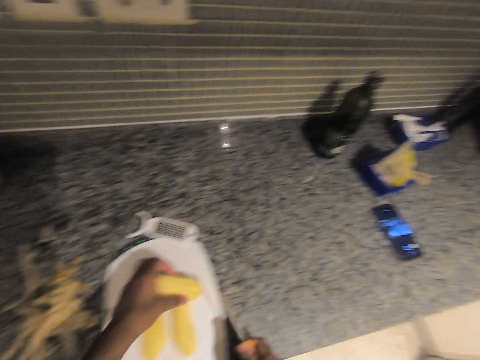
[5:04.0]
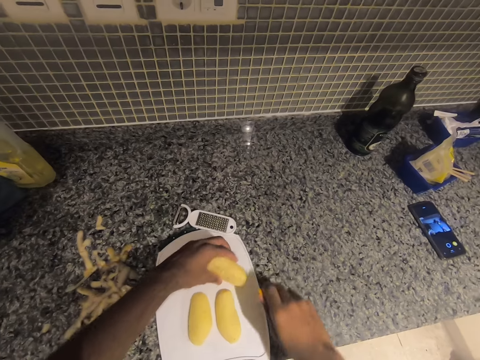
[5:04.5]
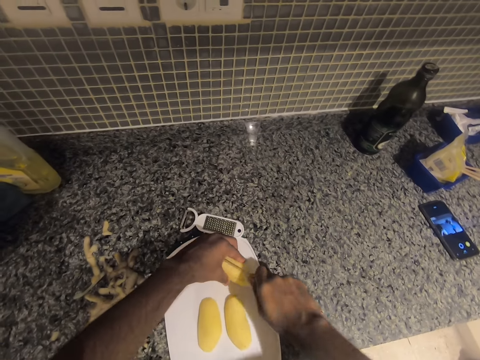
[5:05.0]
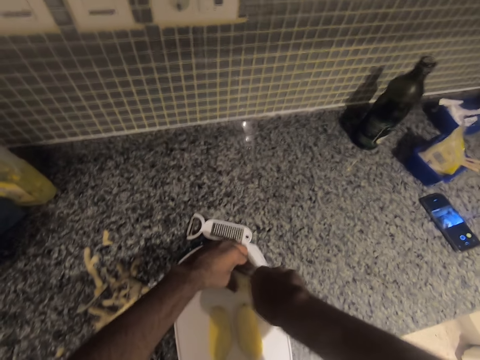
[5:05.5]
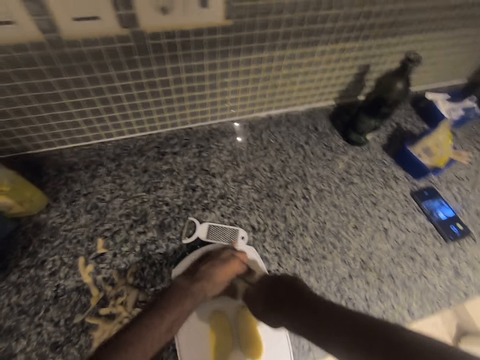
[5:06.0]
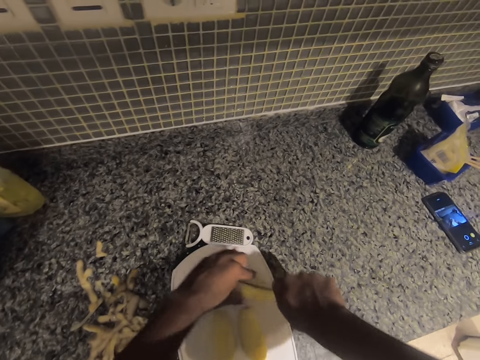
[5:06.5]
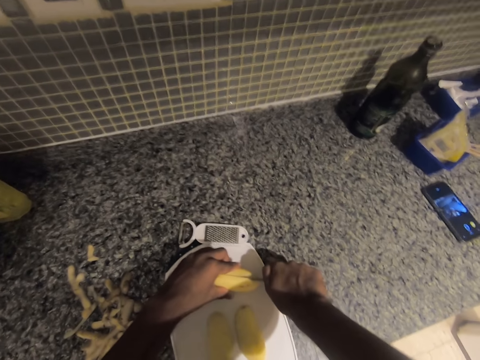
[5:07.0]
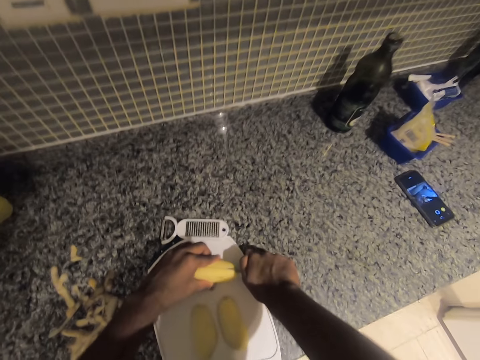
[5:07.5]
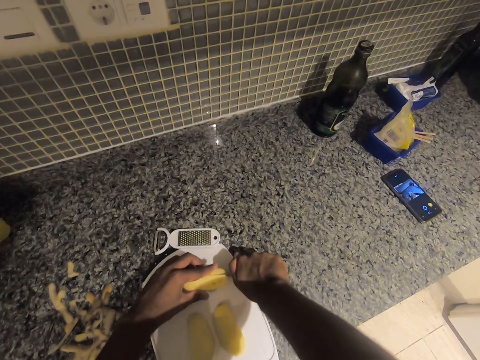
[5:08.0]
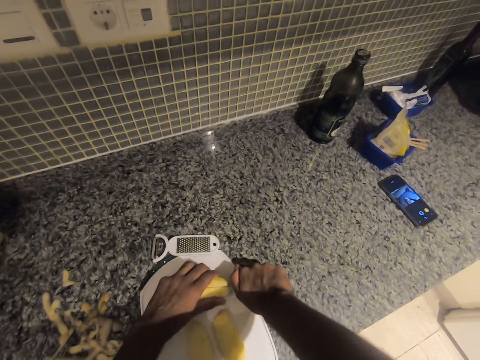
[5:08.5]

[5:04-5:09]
The camera wearer moves his cellphone with his right hand away from him.

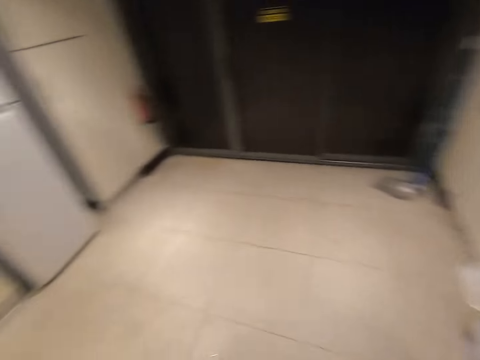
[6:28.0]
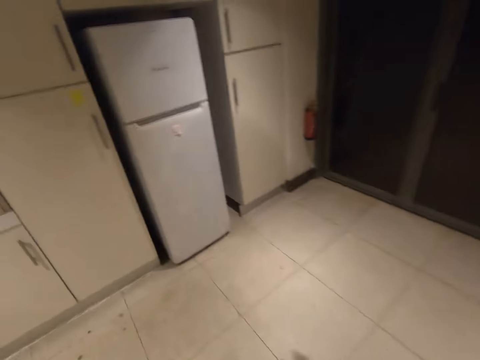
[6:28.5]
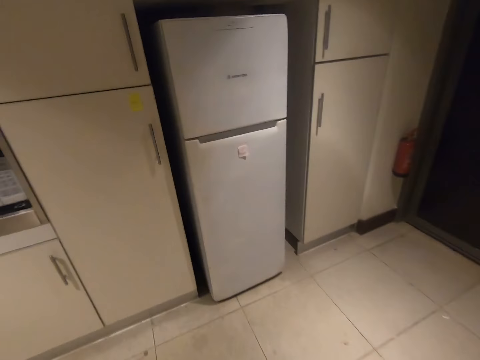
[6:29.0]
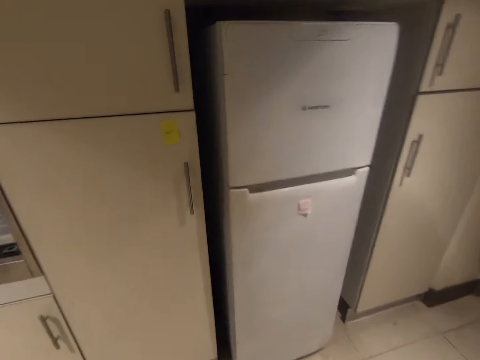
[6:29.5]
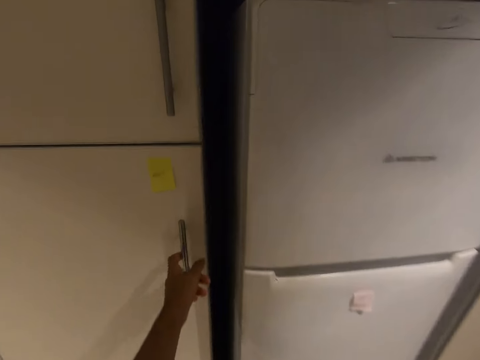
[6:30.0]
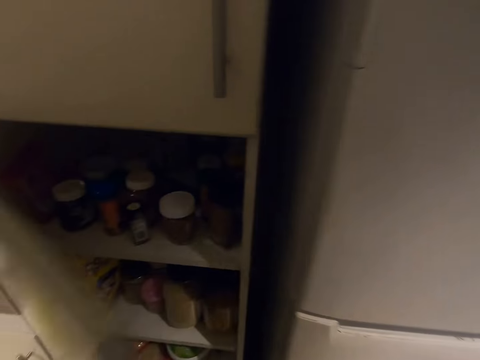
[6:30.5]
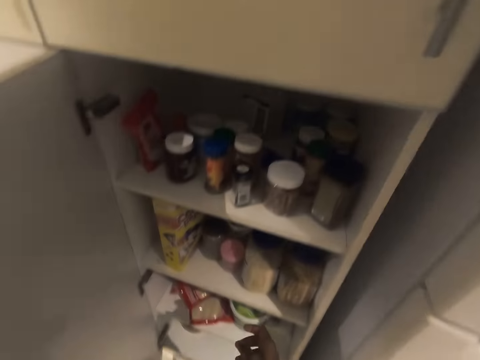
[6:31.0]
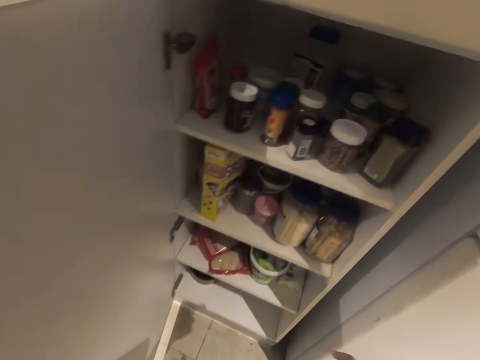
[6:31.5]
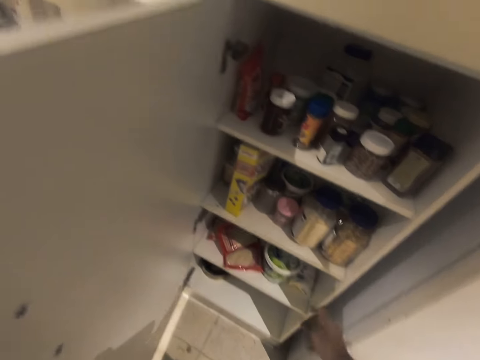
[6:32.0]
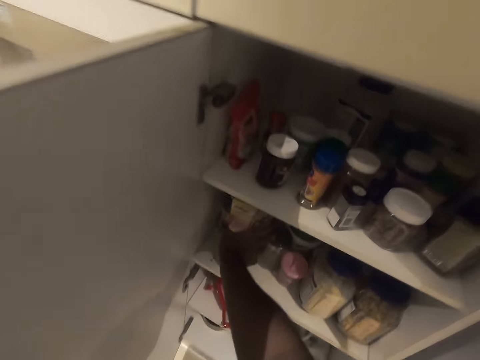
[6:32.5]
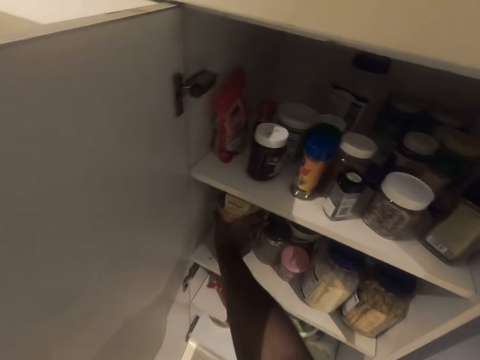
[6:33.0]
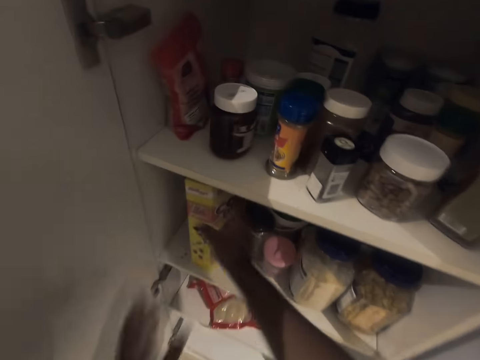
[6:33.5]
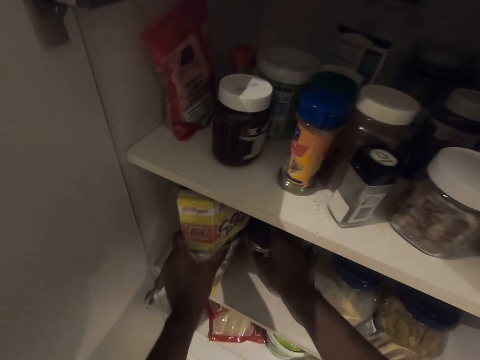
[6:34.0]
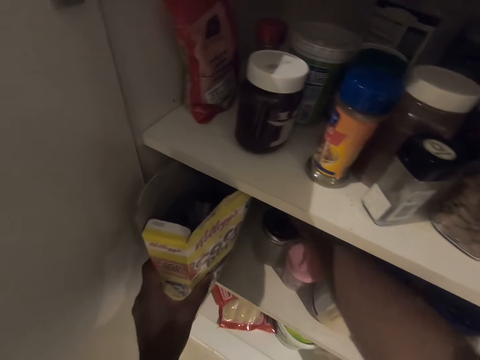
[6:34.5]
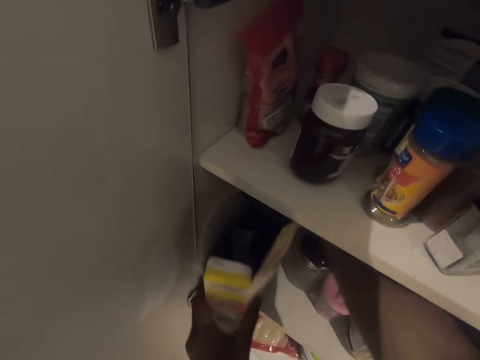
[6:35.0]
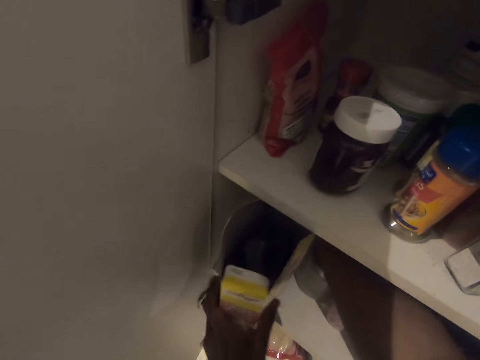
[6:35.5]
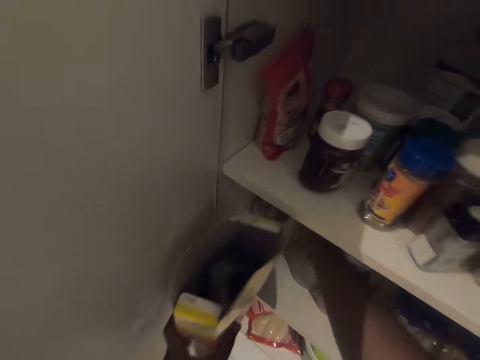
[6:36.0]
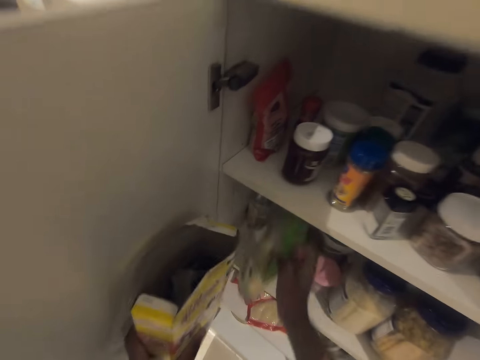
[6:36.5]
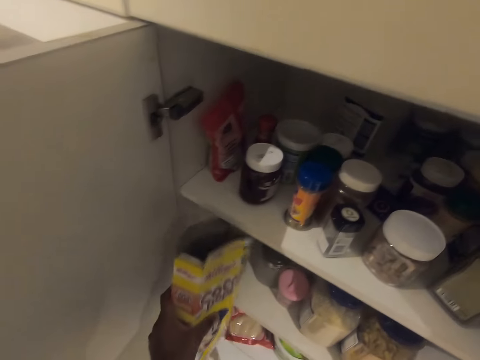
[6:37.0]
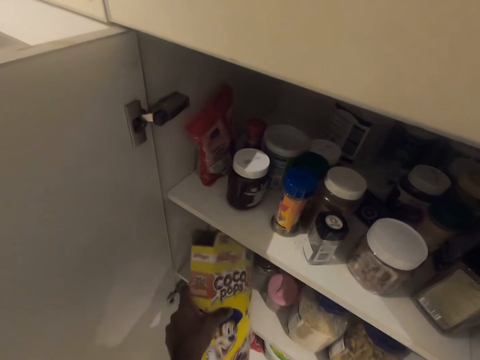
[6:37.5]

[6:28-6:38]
The camera wearer walks towards a kitchen shelf. He opens the kitchen shelf with his left hand. He tries to pick a product from the cabinet with his right hand. He uses his left hand to pick the product. He brings out oil from the cabinet with his right hand. He picks out the product with his left hand.

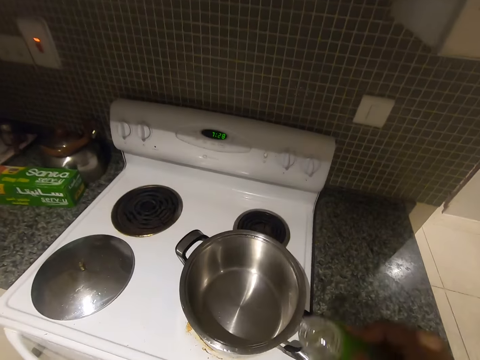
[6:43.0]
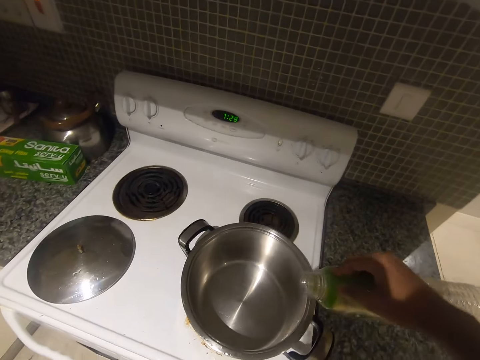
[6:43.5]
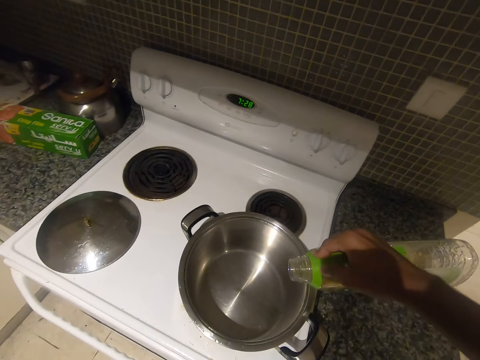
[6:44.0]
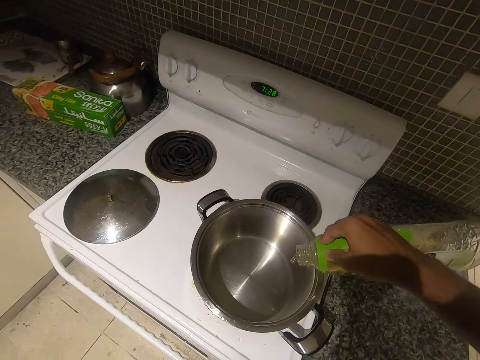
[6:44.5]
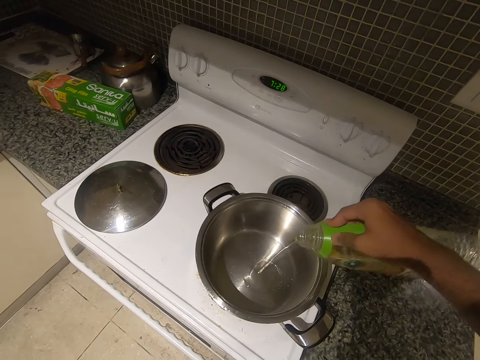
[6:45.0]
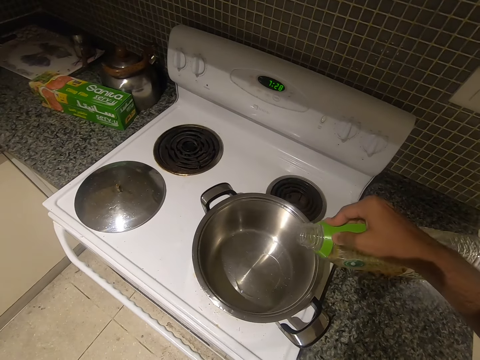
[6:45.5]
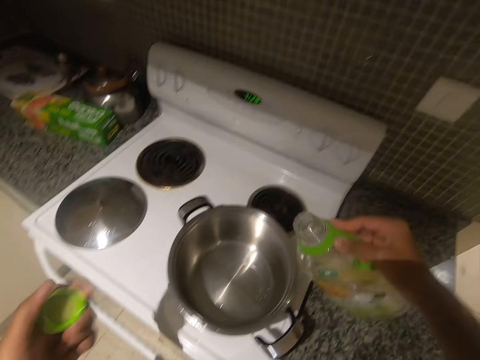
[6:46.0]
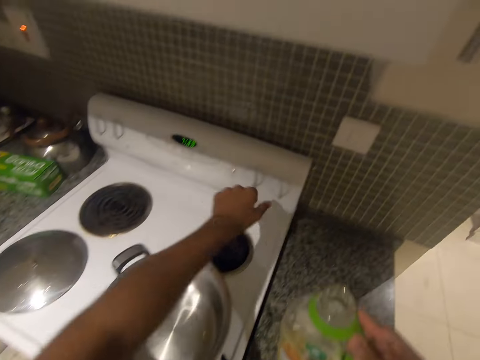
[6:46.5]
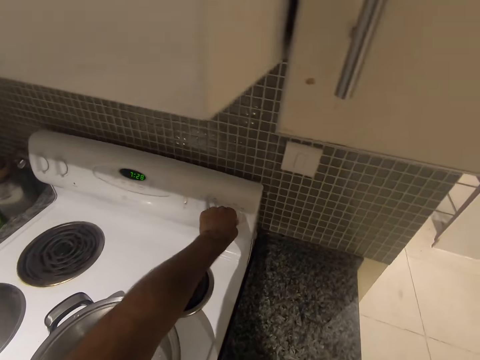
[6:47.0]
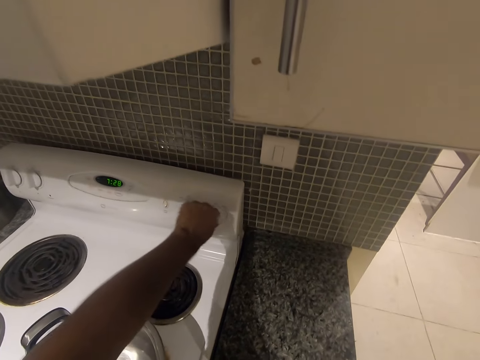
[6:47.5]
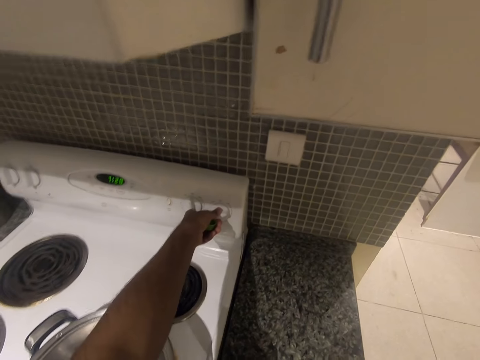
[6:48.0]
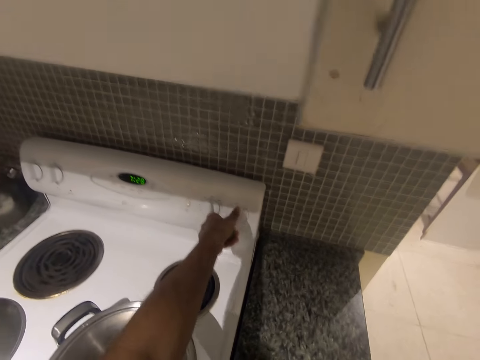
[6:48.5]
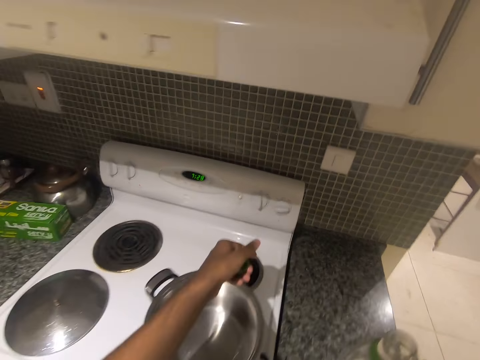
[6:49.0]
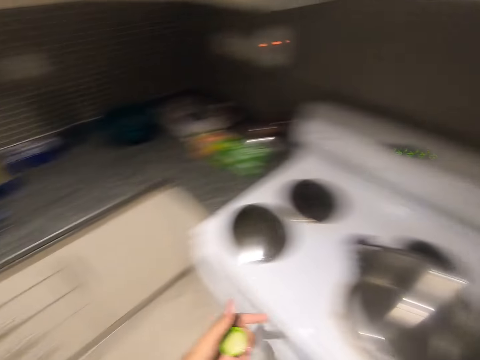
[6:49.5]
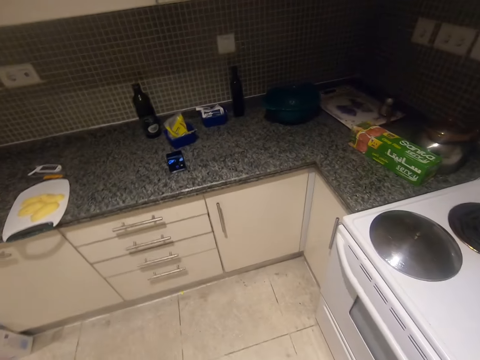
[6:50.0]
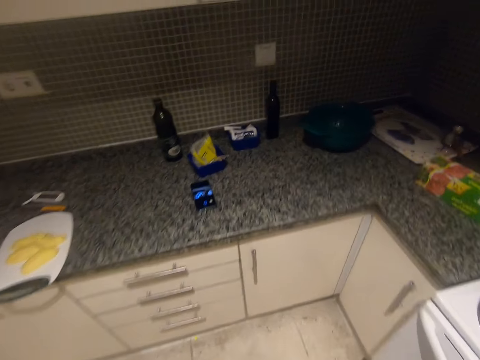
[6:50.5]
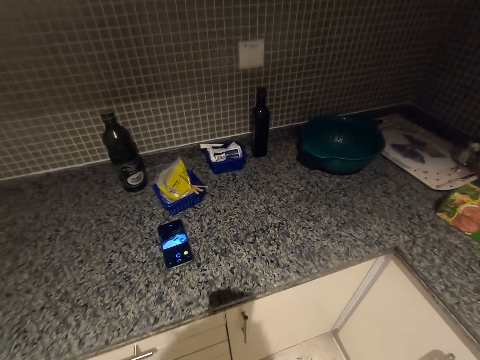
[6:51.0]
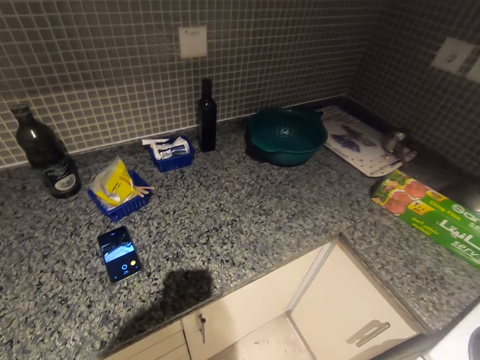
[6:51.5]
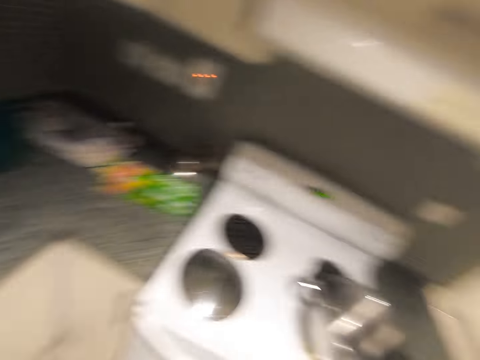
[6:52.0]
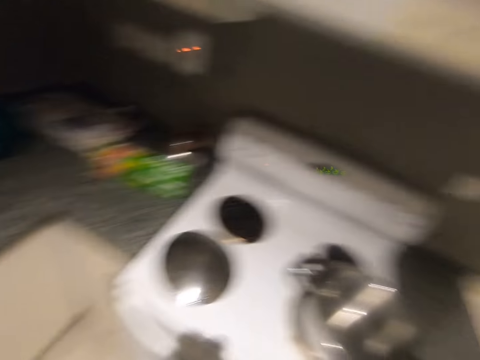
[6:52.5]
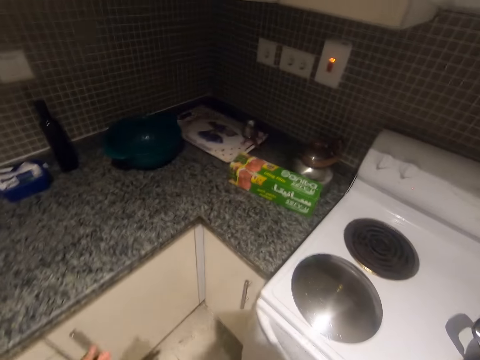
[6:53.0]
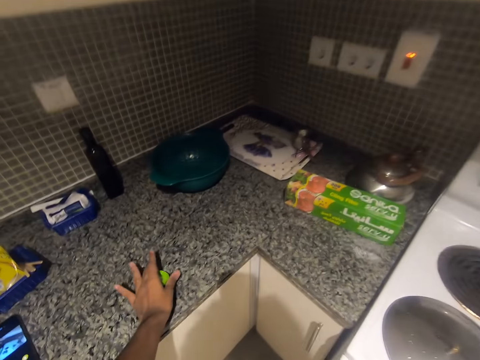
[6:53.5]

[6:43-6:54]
The camera wearer pours some of the oil into a pot on the cooker. He turns on the cooker with his left hand. He walks towards the kitchen counter.
